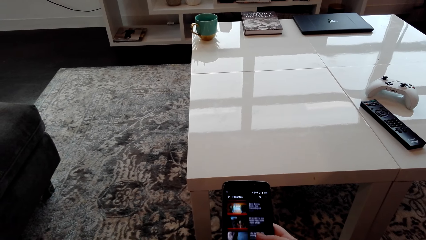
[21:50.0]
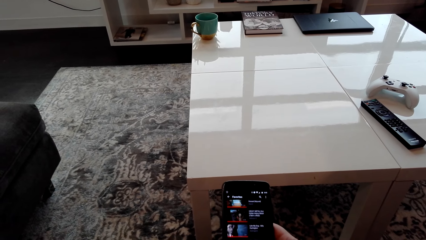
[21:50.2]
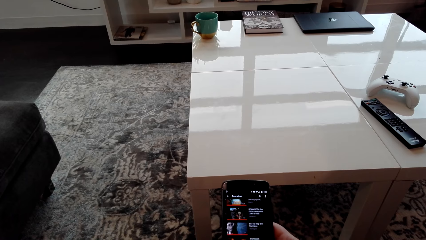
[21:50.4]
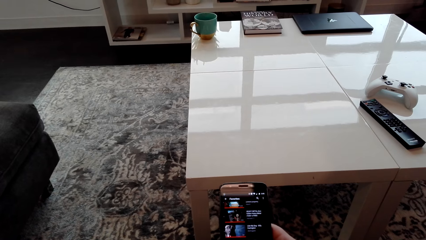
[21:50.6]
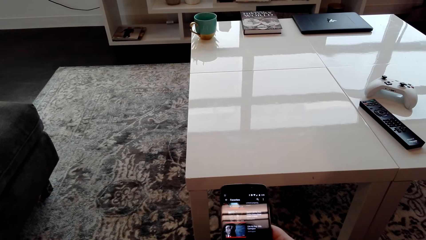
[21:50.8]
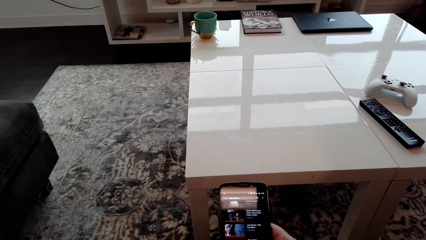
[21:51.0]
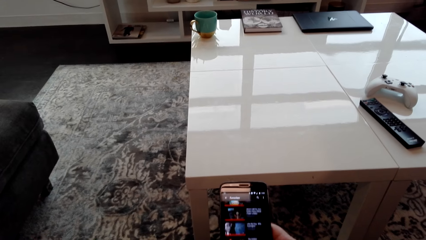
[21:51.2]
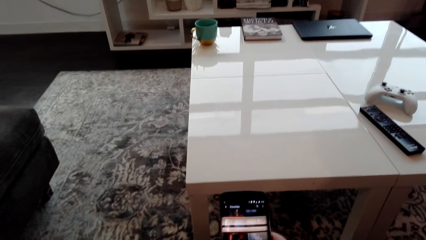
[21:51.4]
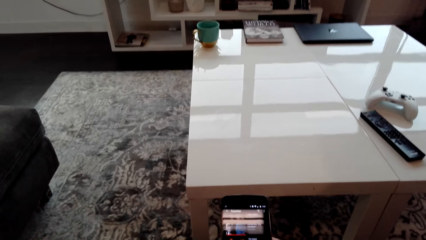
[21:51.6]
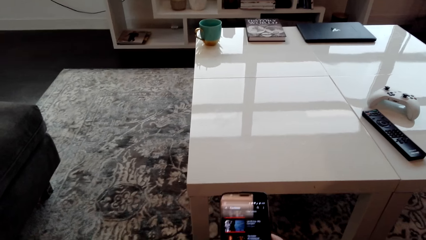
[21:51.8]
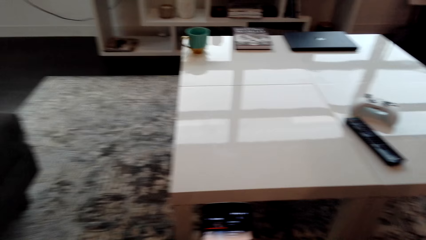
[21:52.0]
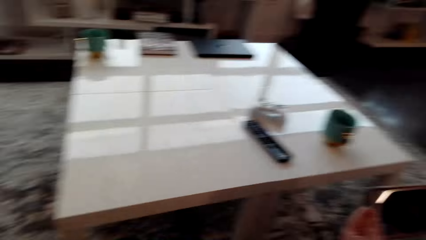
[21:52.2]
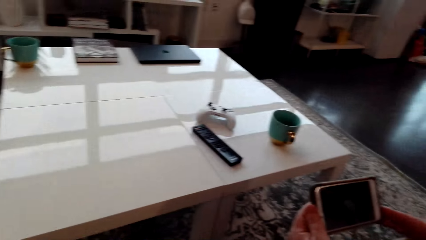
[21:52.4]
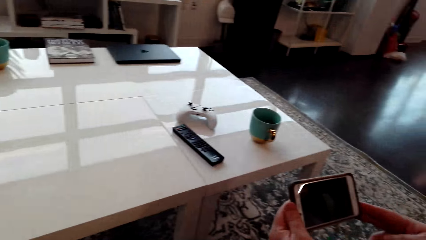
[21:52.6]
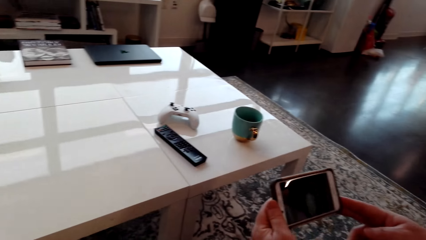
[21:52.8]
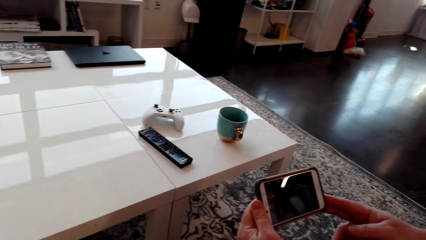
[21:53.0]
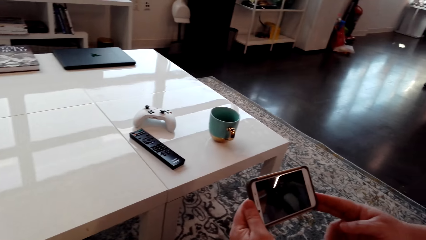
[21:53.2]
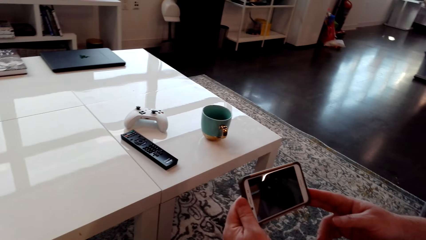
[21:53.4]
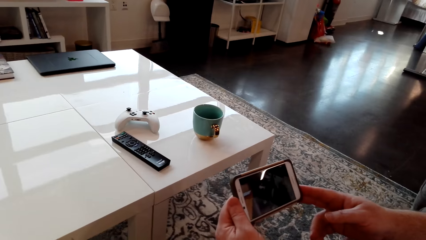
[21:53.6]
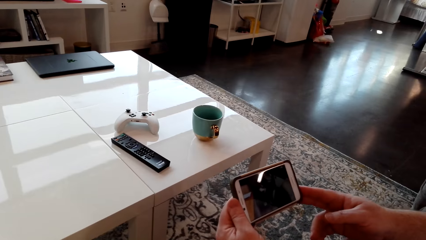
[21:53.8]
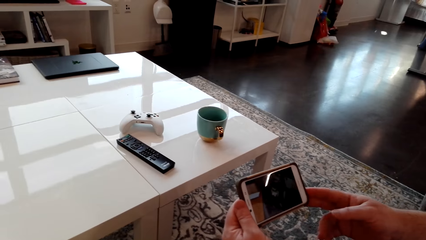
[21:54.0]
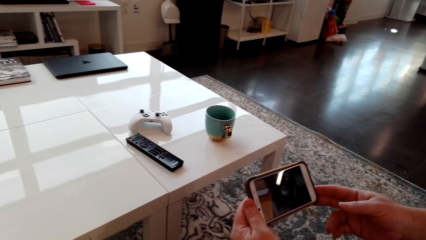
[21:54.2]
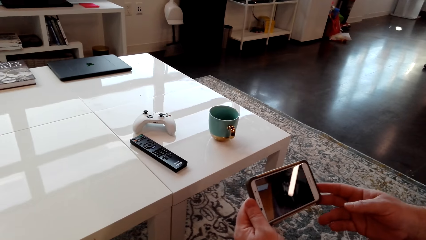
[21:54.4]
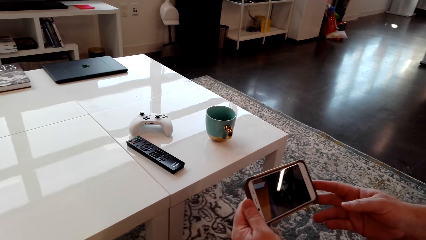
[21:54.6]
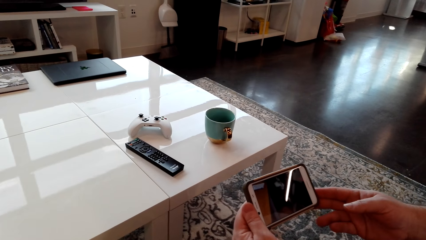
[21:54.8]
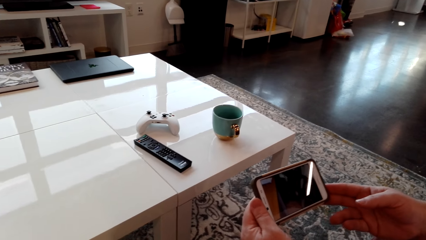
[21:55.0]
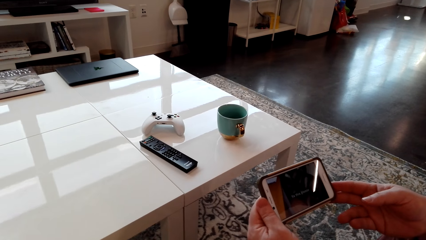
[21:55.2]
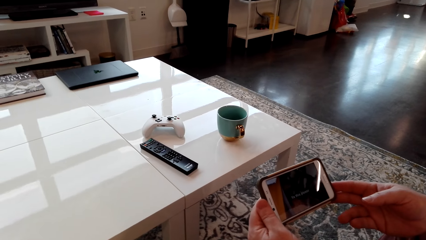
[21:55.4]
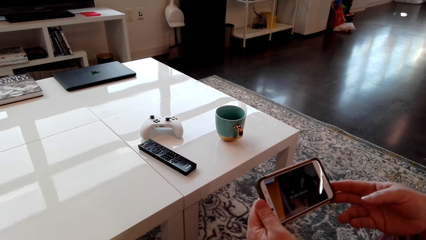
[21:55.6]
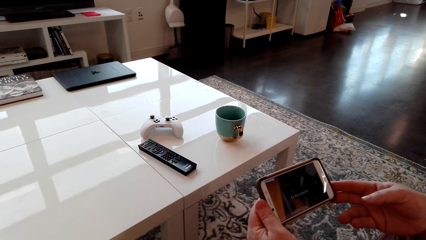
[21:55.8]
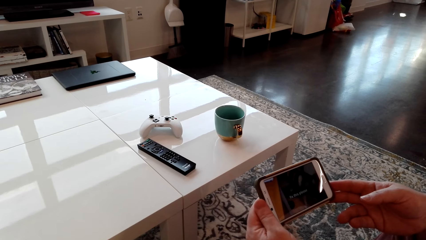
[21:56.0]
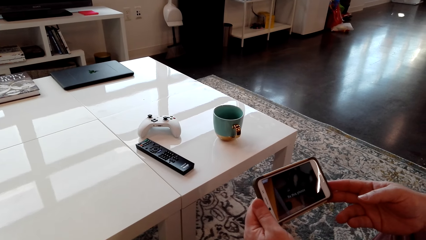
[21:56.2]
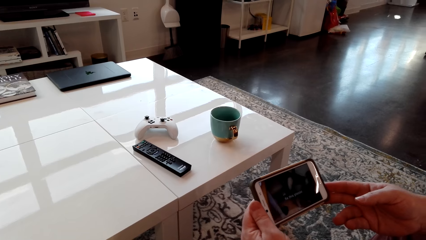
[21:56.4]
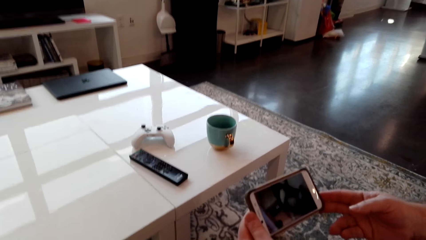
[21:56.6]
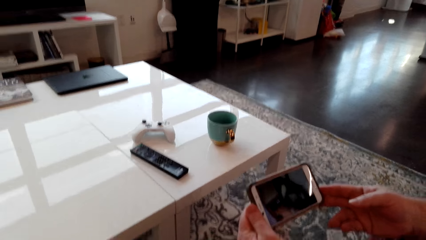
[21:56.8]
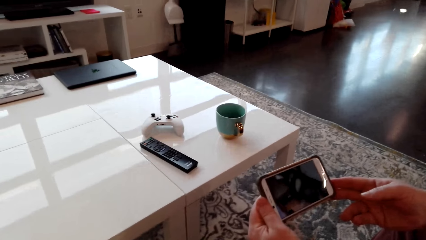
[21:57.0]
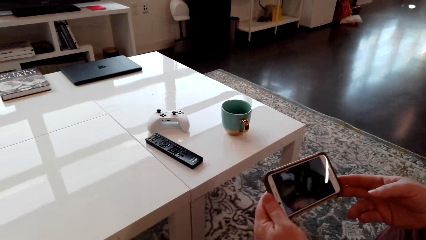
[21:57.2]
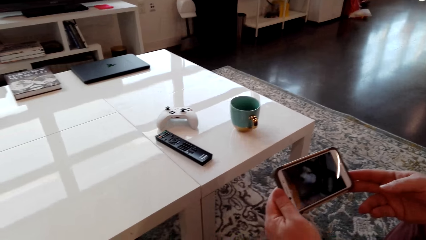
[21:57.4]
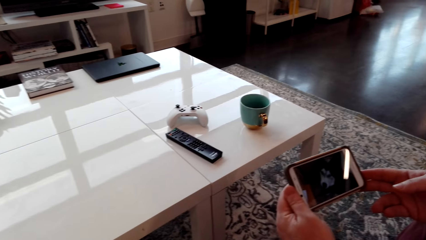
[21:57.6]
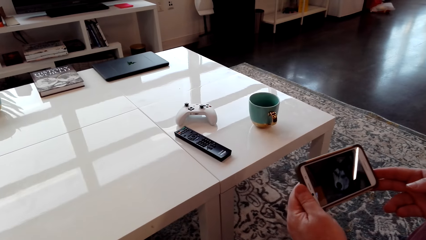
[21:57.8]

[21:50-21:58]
A man and the camera wearer watch a clip using the phone.

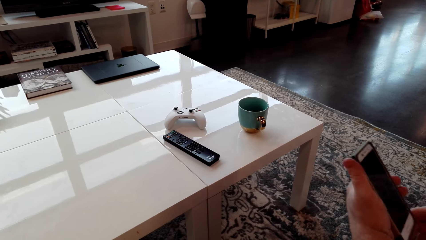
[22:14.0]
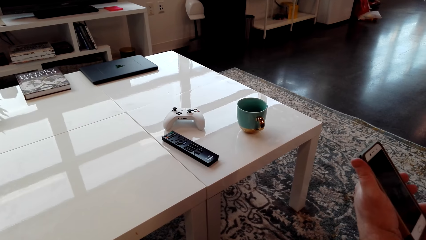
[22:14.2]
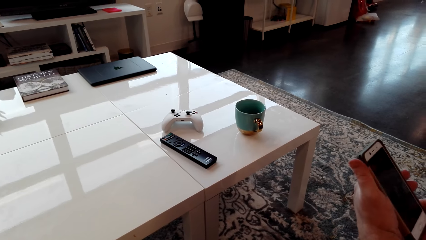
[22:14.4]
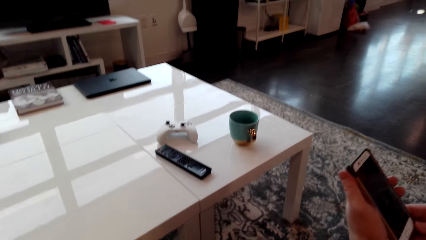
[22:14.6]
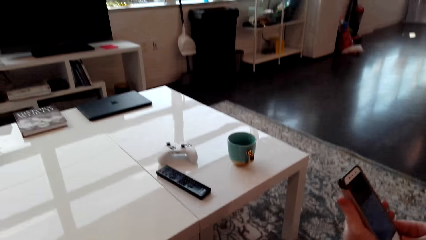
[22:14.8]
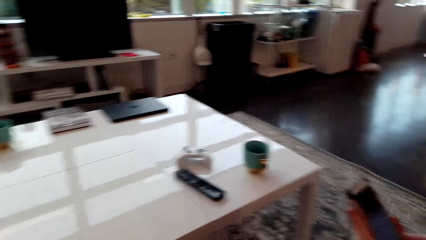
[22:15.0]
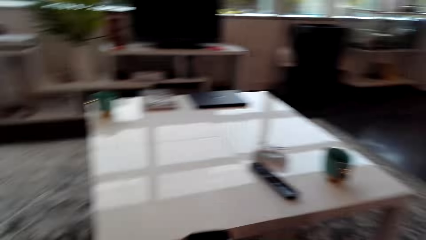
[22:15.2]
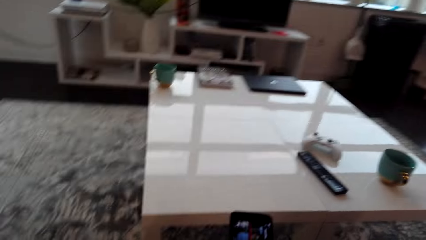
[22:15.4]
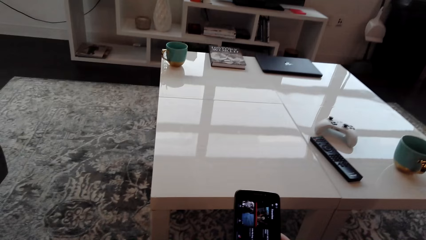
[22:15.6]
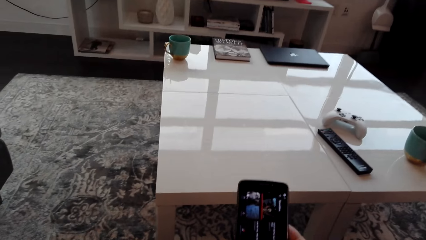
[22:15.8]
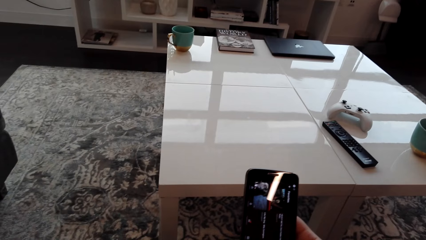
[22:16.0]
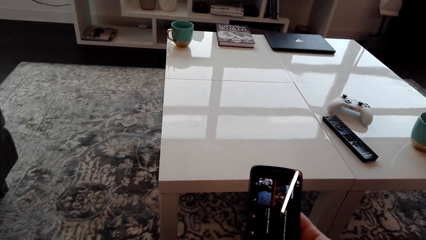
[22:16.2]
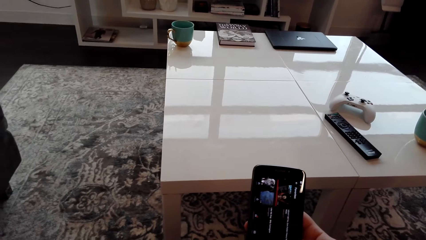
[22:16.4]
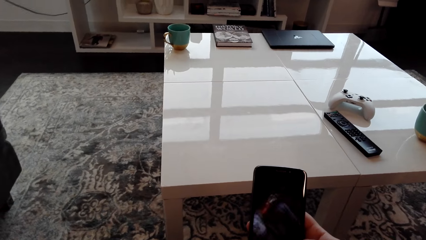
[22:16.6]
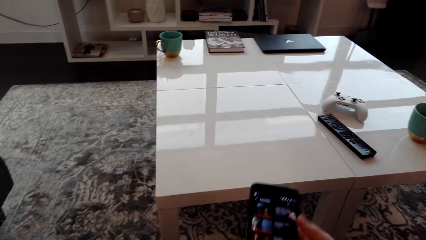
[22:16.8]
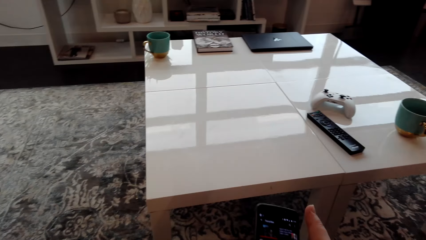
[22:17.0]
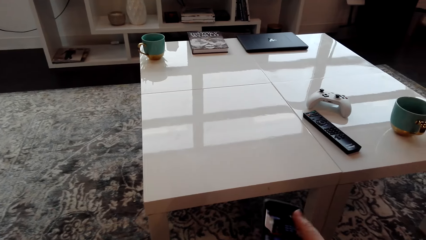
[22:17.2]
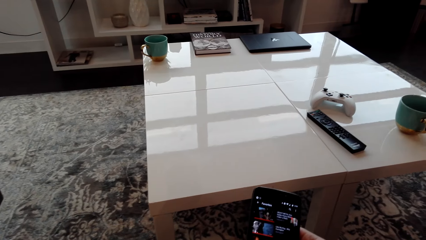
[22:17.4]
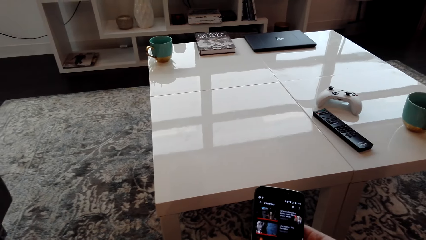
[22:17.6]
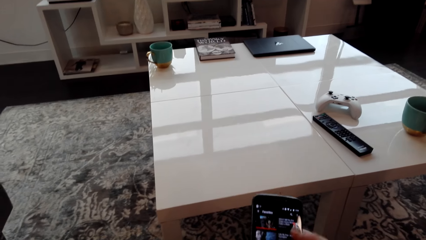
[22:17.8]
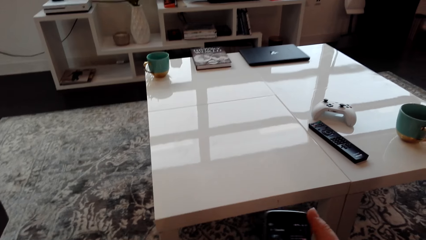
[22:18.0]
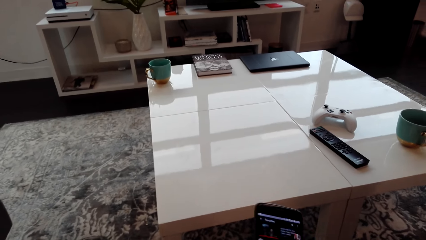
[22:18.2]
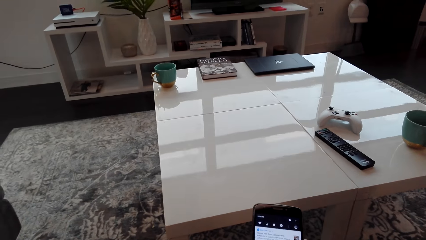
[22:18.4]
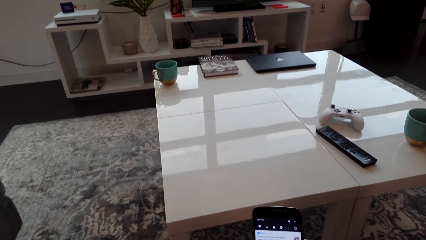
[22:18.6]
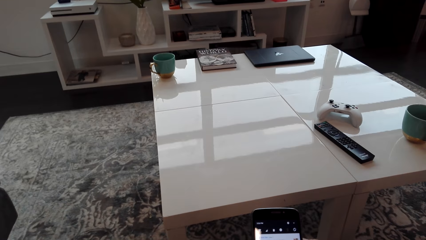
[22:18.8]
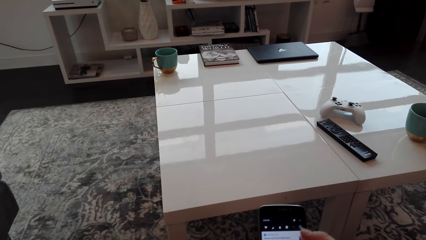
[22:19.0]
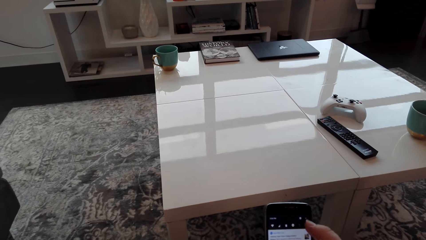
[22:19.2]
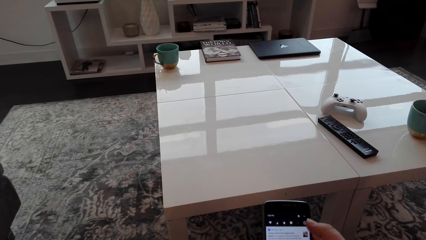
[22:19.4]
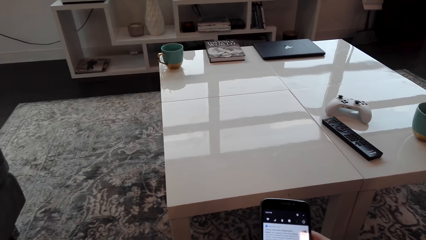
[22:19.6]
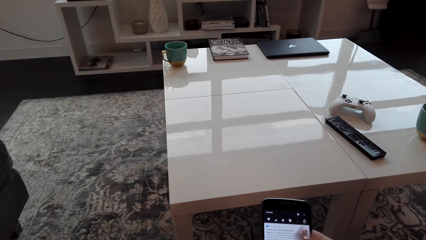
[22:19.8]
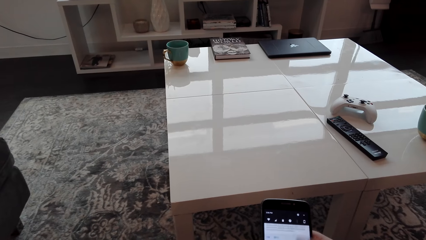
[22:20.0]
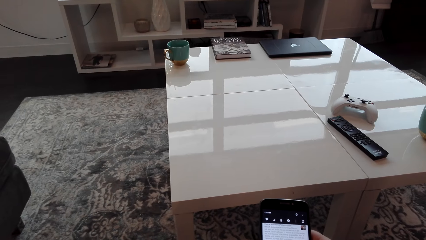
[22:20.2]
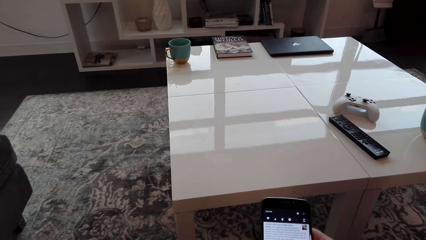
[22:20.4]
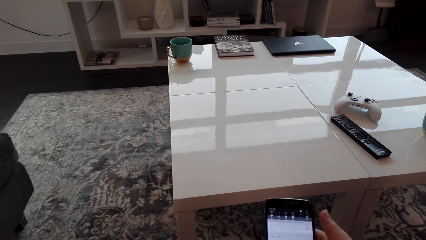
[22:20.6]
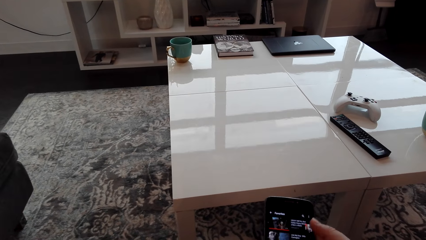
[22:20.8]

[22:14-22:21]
The camera wearer scrolls the phone.
